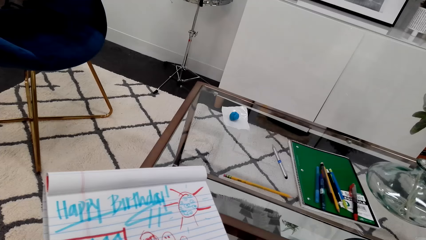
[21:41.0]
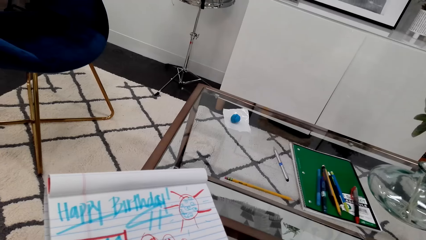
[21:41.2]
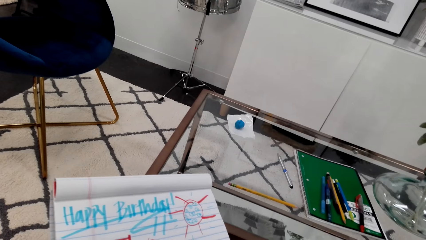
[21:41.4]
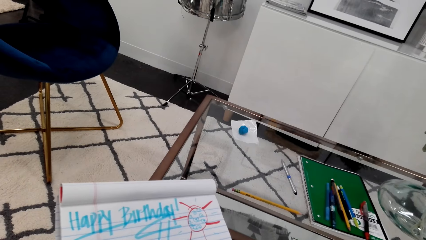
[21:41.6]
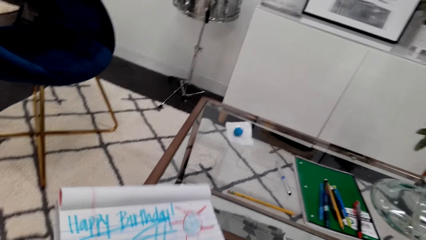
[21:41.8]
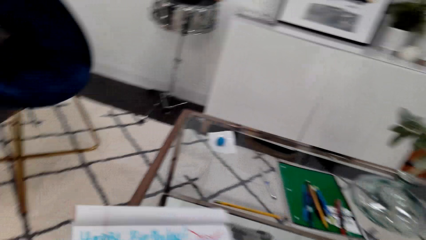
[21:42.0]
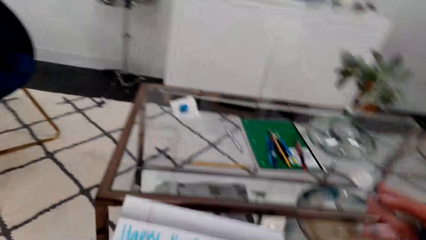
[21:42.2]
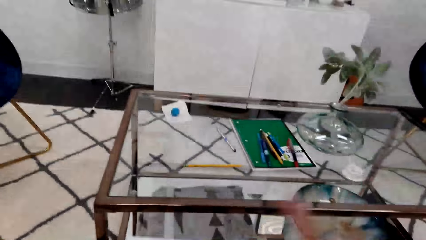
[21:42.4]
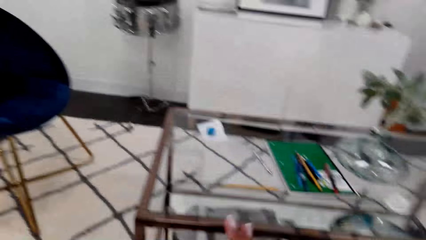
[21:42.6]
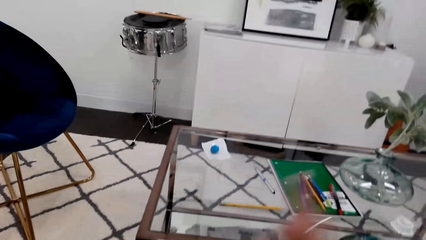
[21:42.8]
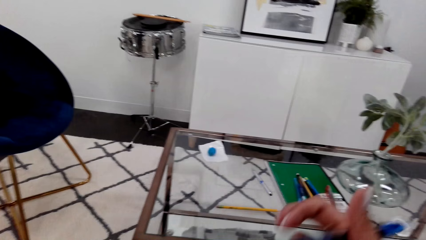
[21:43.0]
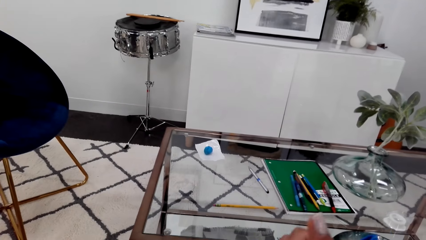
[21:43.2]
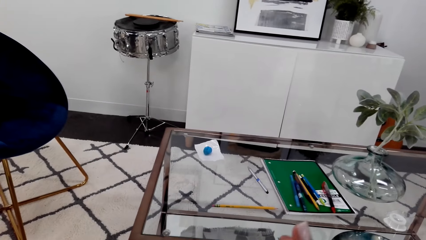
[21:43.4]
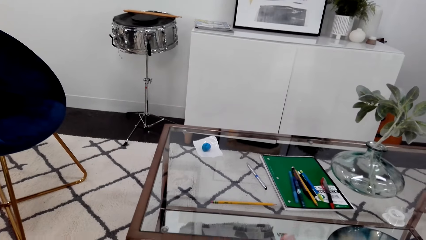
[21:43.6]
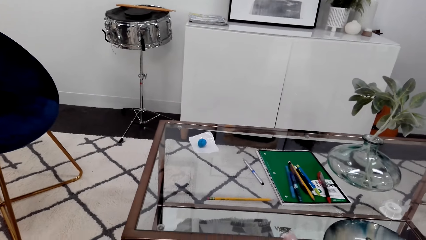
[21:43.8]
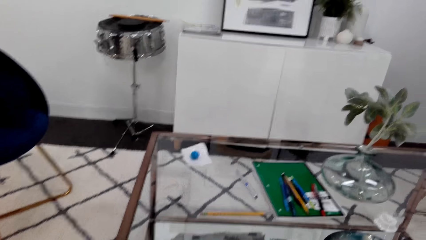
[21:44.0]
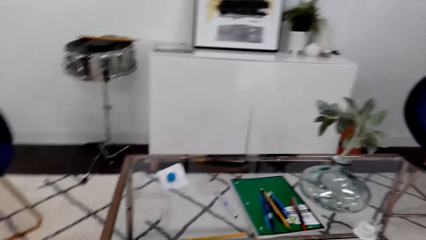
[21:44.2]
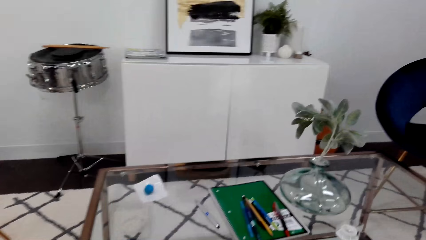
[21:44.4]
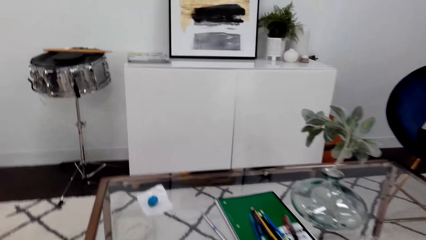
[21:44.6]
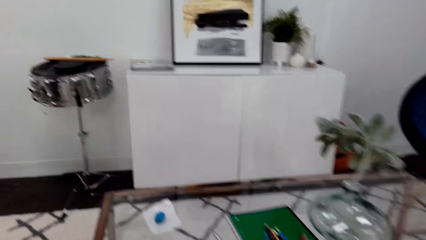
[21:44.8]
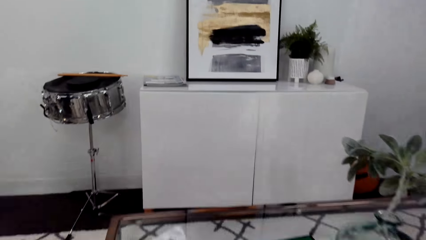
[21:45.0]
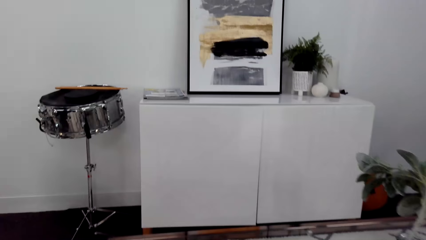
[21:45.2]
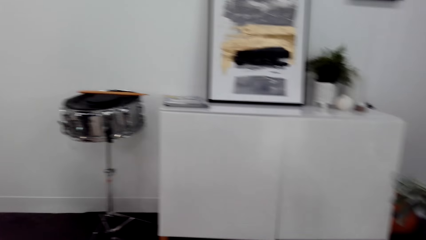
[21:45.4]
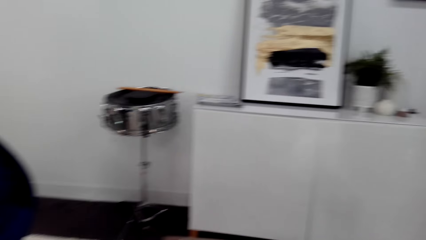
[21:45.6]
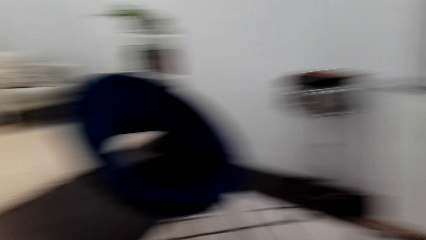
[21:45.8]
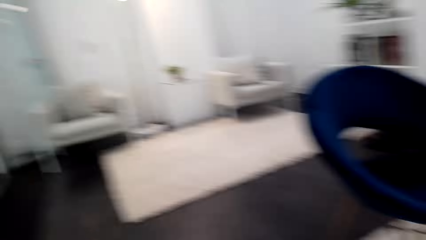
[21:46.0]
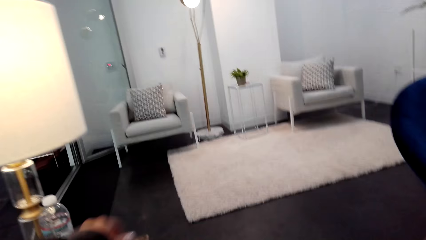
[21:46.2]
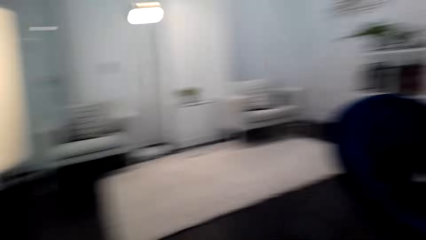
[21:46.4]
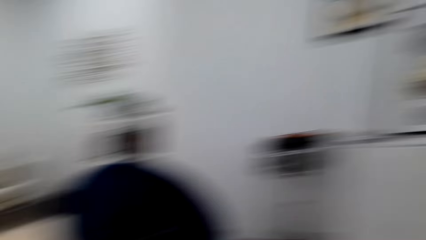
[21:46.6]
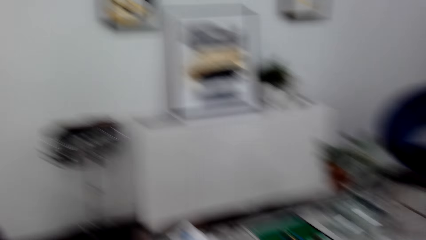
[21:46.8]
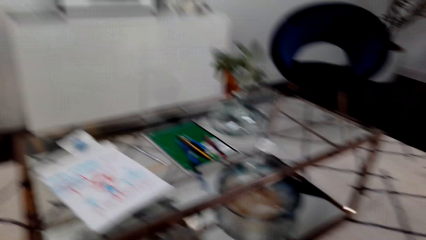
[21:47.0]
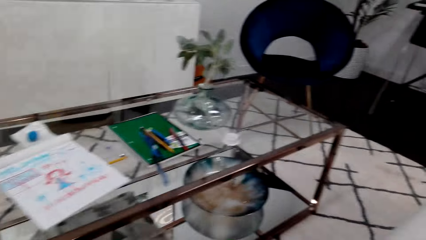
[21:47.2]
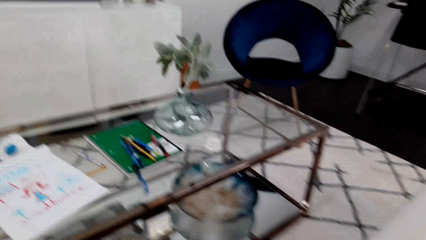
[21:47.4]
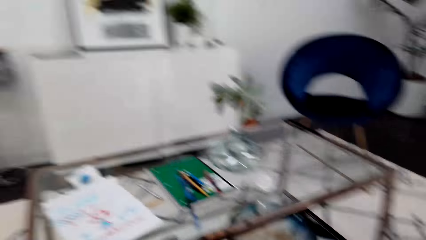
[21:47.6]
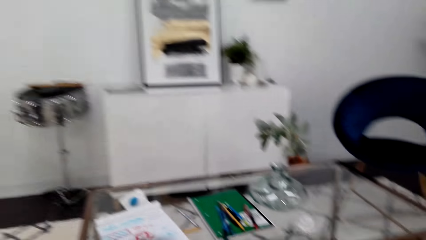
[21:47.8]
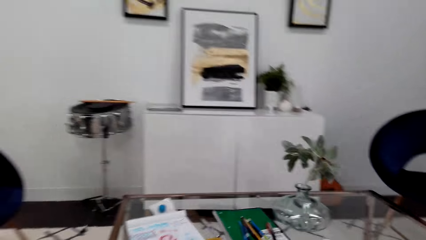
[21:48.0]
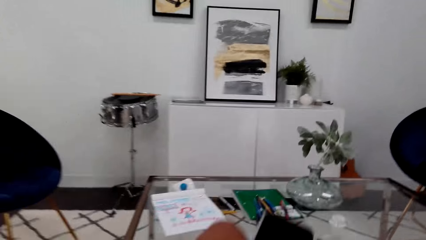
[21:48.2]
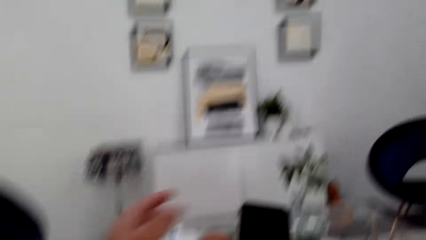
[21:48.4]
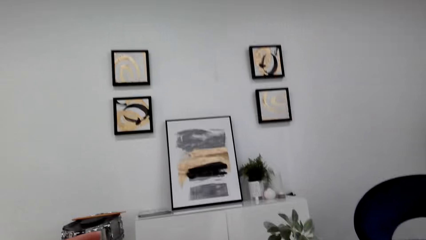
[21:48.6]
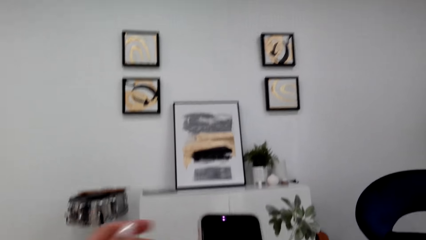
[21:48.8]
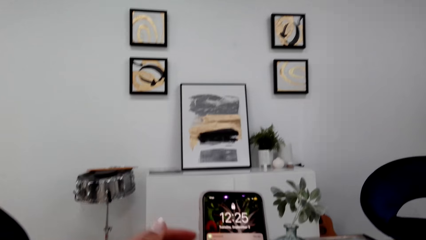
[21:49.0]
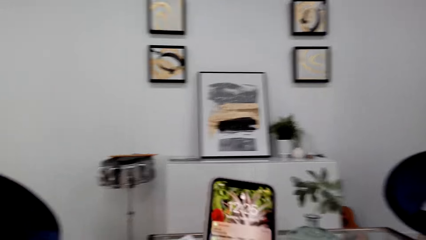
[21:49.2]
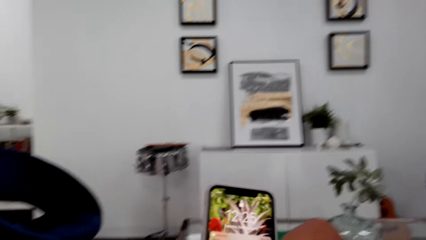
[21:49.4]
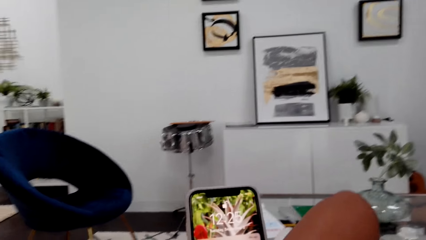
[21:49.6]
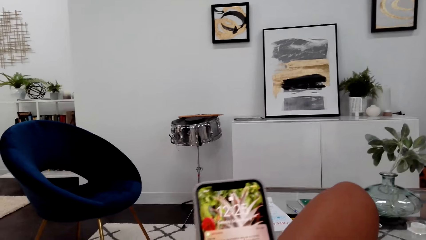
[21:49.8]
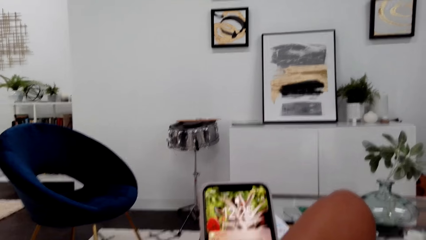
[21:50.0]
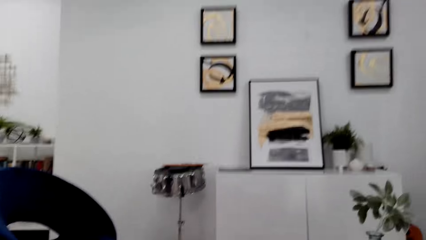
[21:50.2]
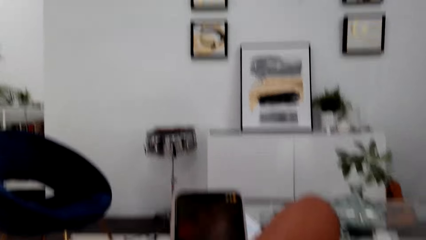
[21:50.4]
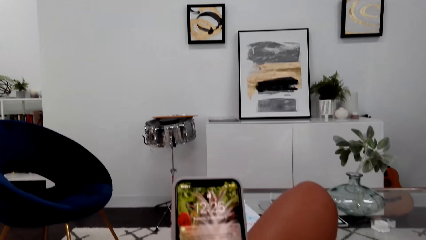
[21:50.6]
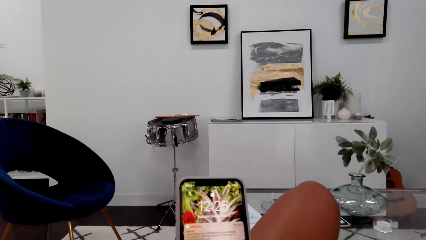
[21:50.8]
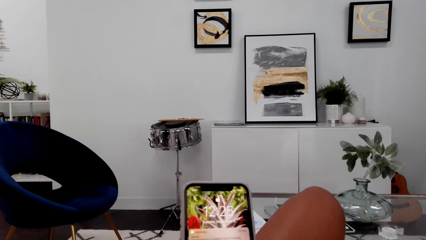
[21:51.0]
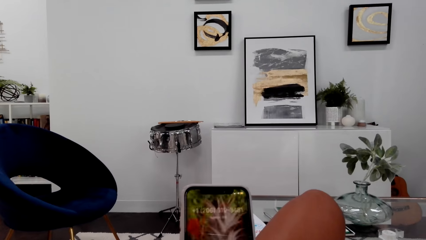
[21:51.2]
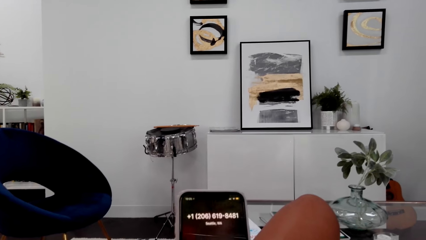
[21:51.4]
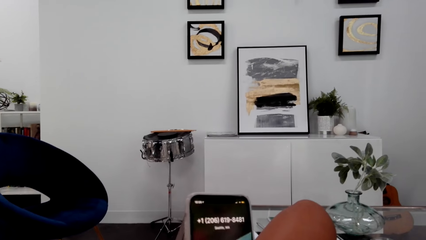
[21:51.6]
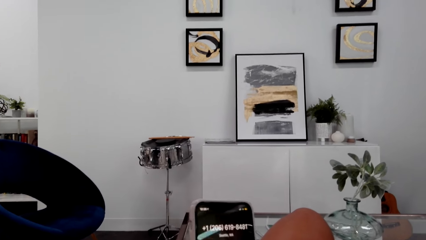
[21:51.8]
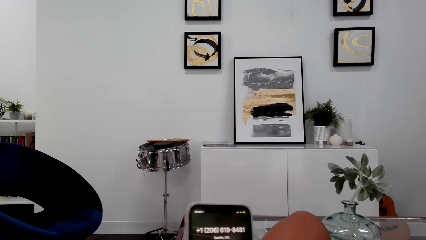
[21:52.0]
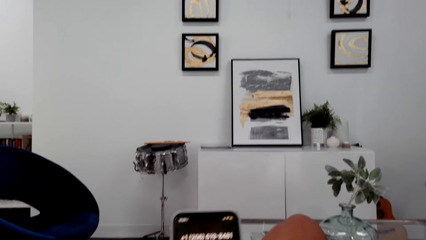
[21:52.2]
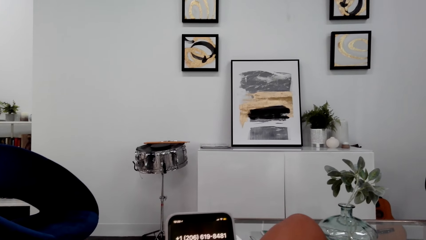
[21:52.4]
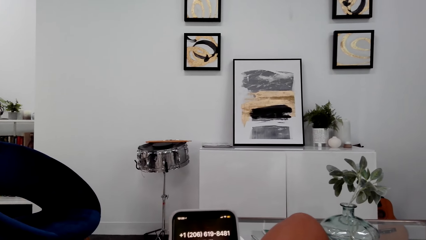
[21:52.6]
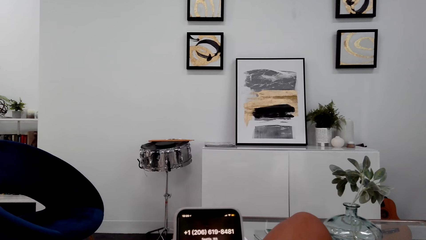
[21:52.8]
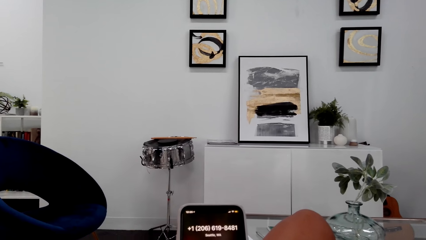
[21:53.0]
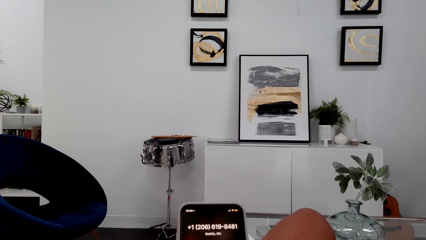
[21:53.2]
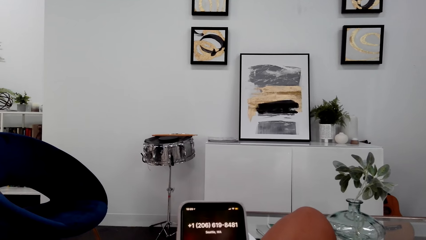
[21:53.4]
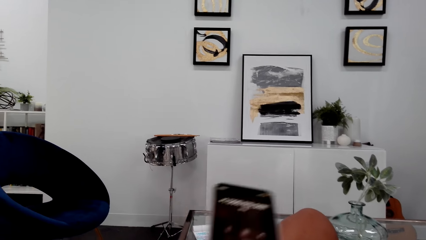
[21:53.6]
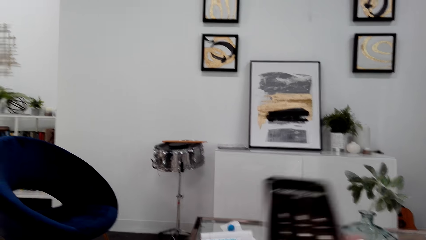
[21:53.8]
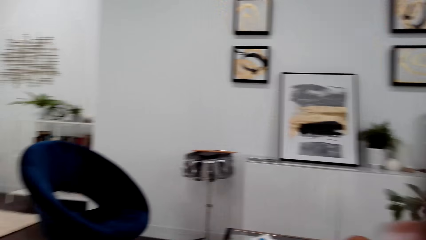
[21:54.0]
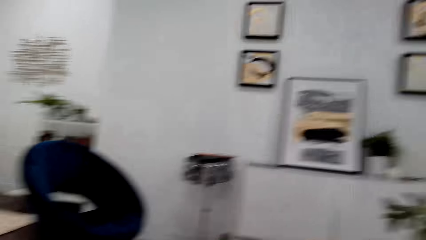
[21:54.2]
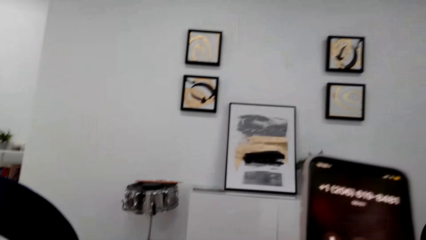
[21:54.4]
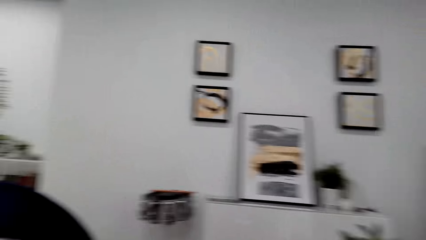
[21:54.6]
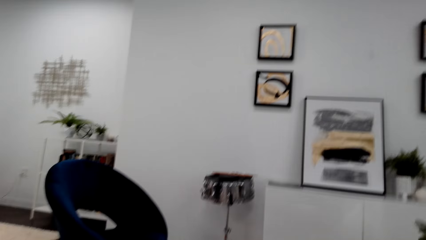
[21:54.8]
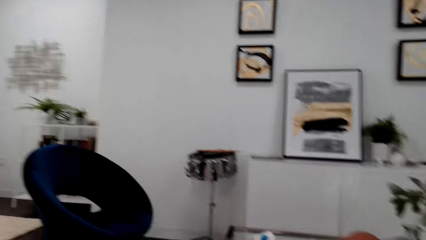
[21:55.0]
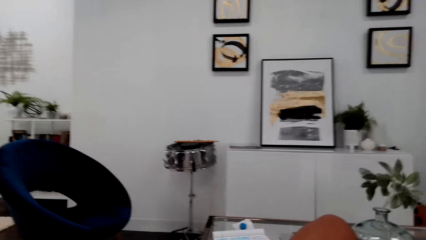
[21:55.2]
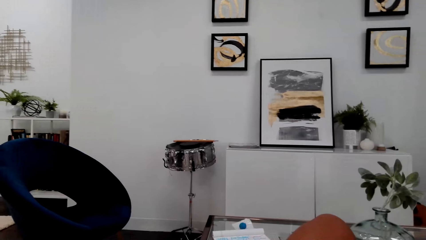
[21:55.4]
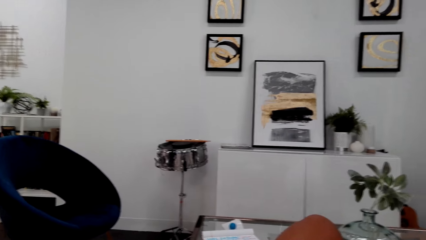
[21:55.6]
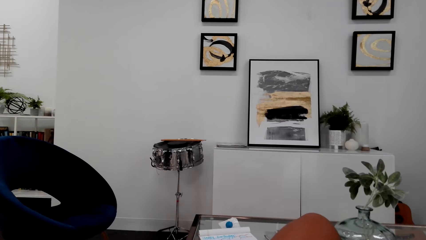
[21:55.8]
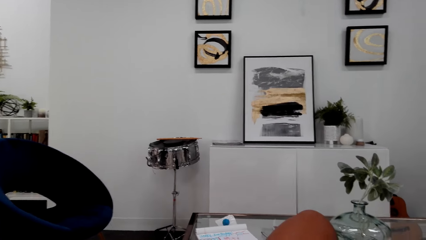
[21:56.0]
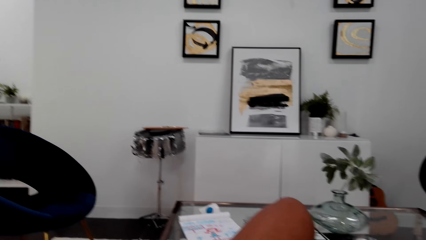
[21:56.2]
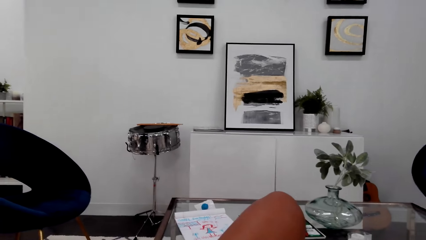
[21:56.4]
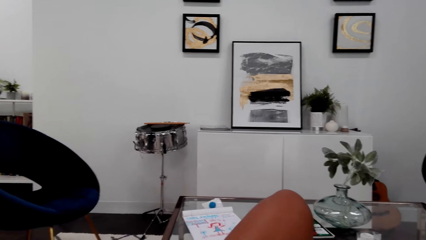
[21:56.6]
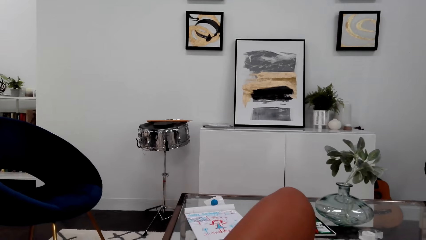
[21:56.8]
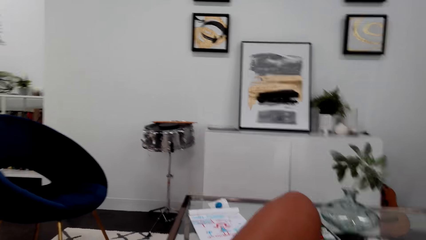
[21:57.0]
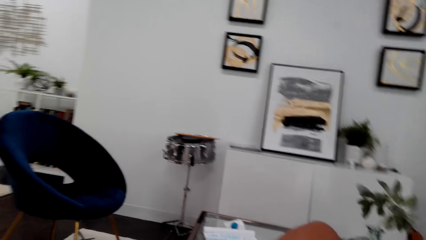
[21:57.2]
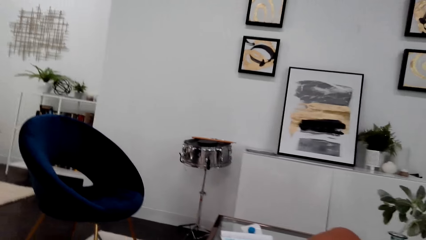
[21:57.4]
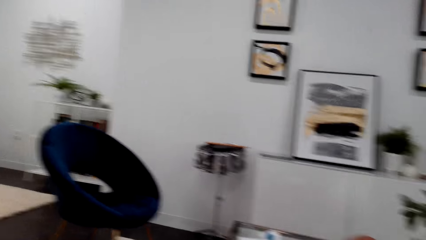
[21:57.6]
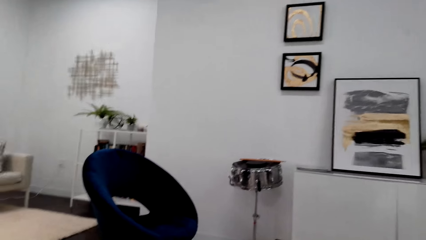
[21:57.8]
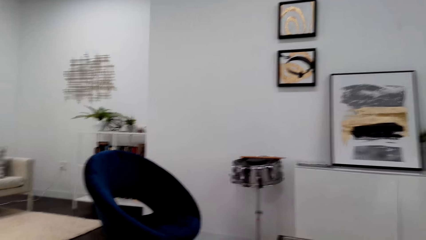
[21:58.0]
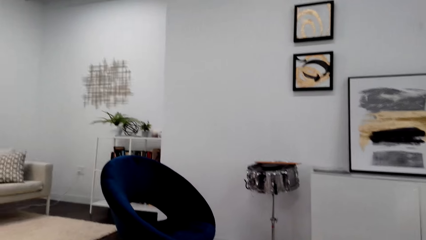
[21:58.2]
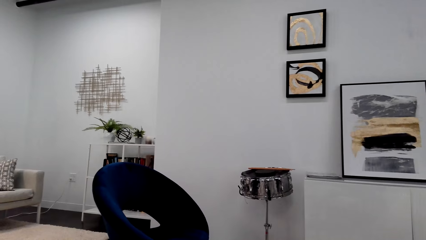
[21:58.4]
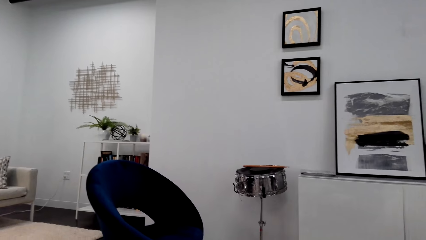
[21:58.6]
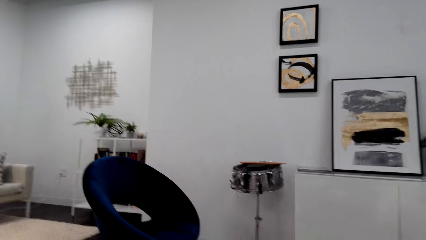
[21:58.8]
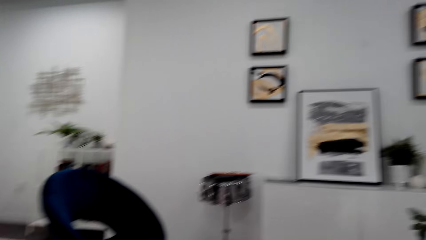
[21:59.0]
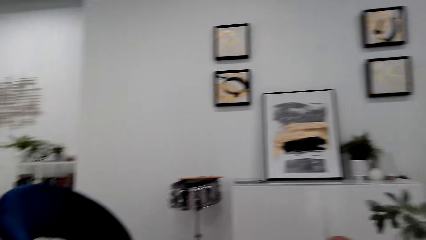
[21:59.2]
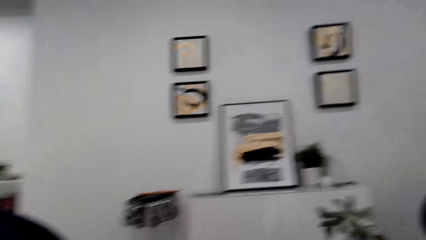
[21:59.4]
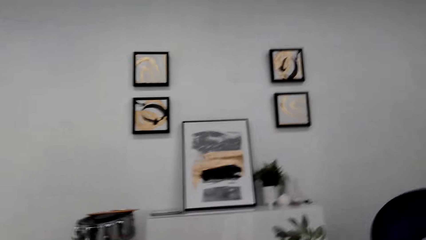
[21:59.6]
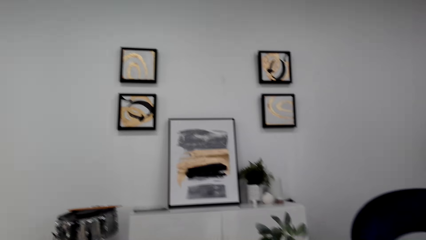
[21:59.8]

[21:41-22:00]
The camera wearer moves their hand, leans forward, looks around and leans back. They pick up a phone. They use the phone. They scroll through the phone. They speak on the phone.
